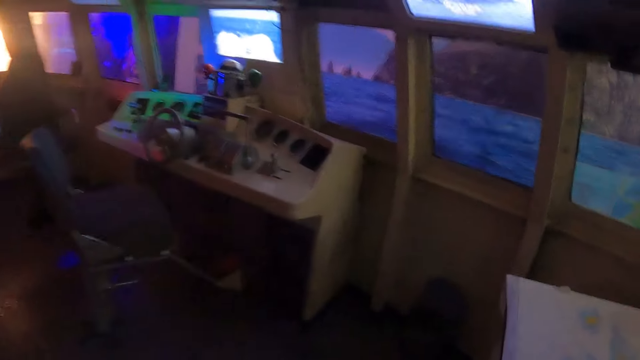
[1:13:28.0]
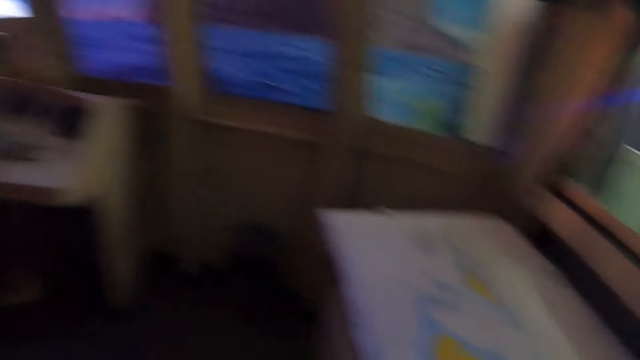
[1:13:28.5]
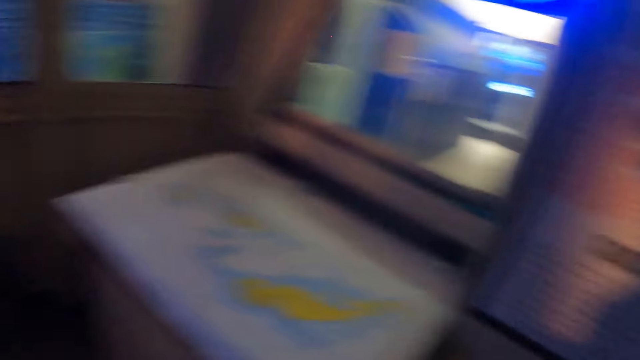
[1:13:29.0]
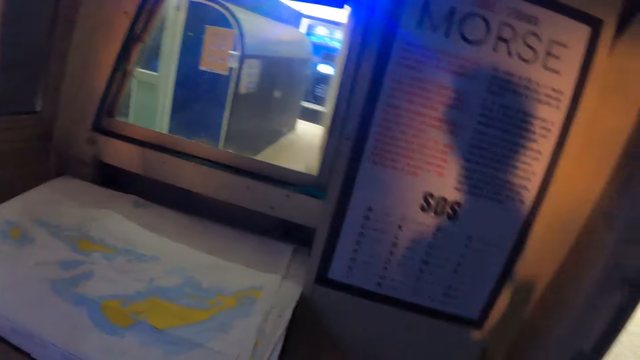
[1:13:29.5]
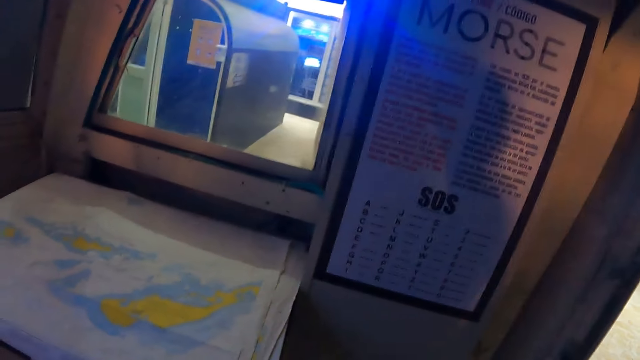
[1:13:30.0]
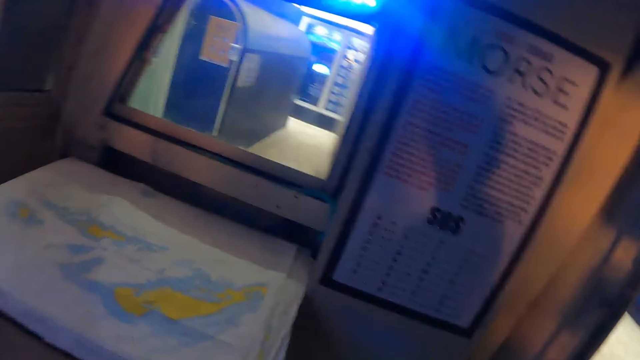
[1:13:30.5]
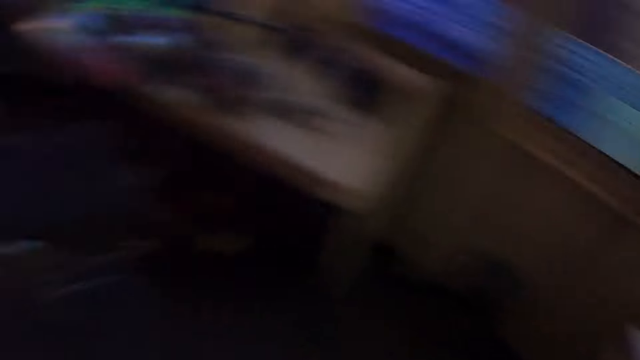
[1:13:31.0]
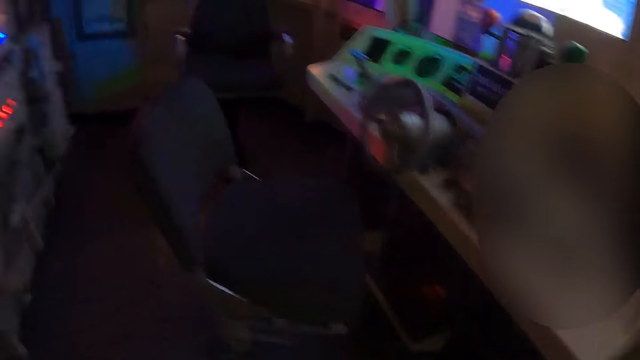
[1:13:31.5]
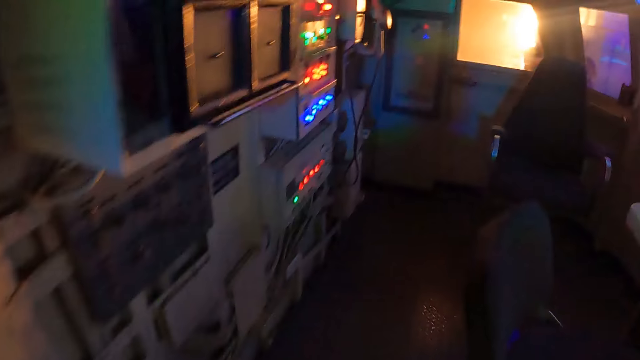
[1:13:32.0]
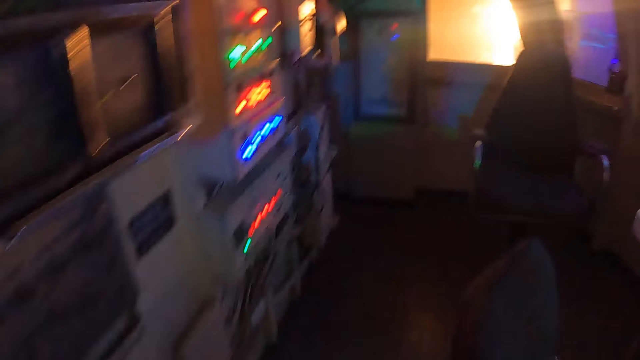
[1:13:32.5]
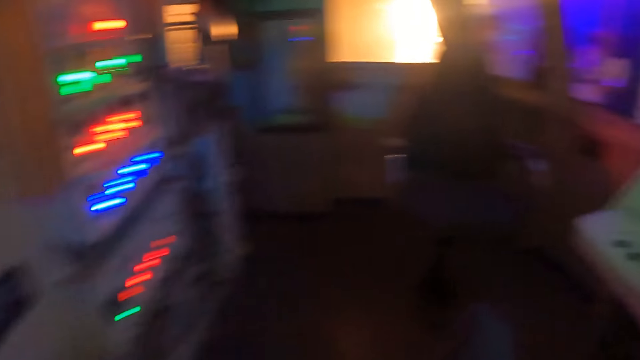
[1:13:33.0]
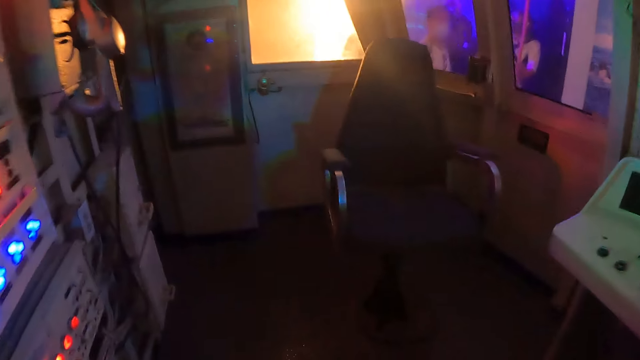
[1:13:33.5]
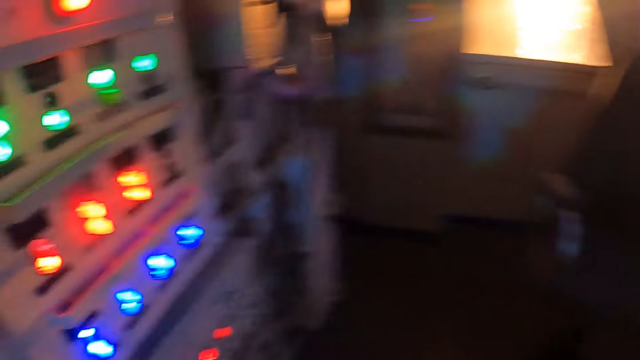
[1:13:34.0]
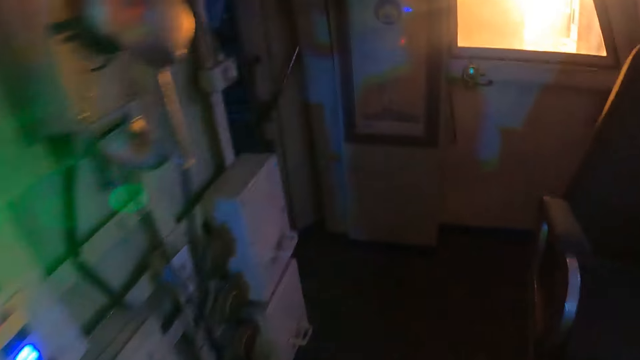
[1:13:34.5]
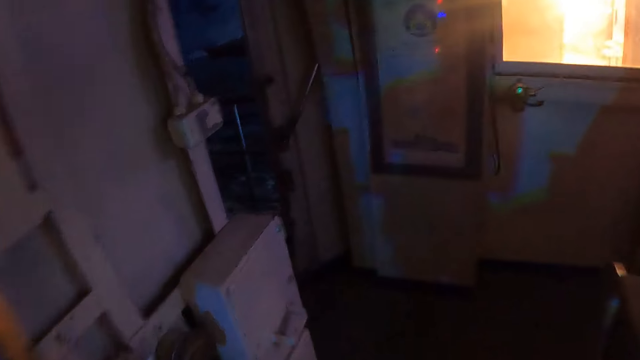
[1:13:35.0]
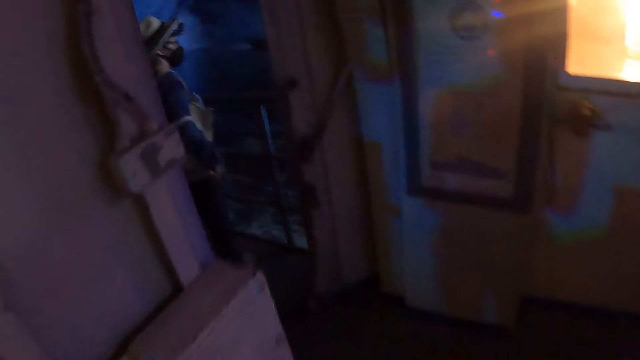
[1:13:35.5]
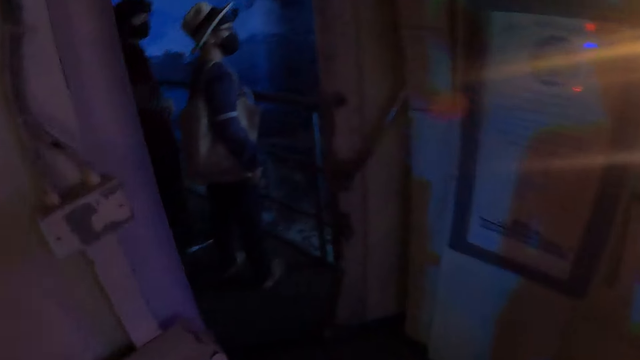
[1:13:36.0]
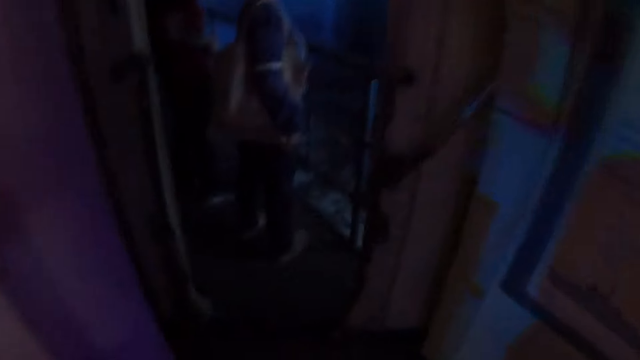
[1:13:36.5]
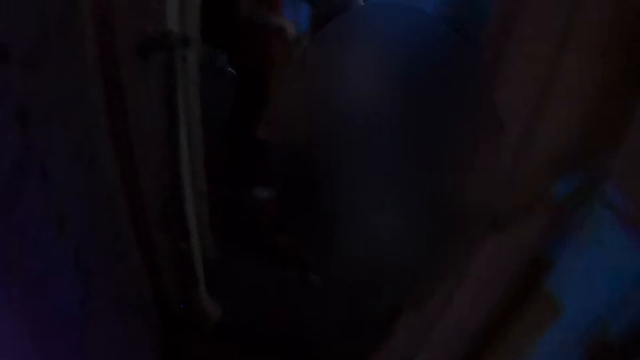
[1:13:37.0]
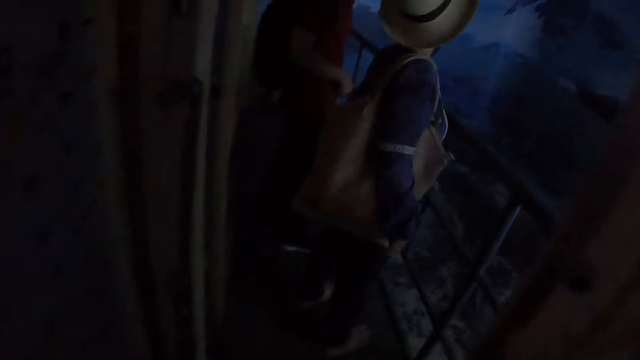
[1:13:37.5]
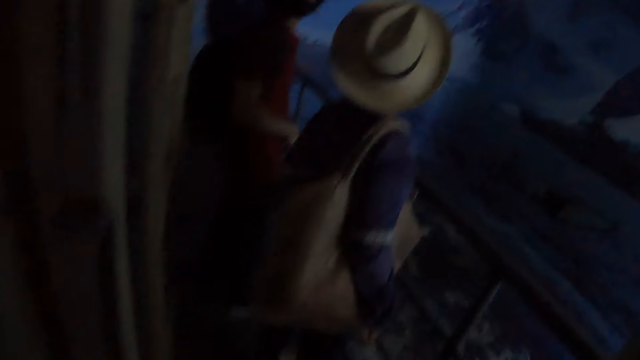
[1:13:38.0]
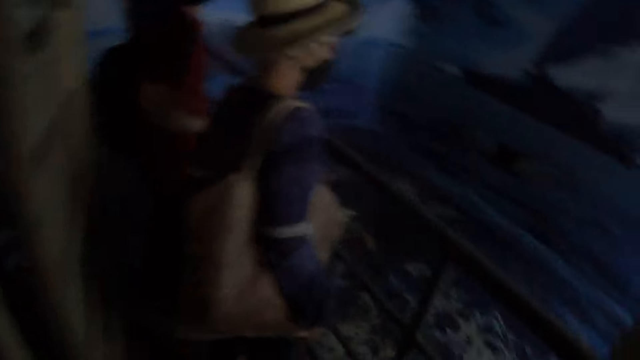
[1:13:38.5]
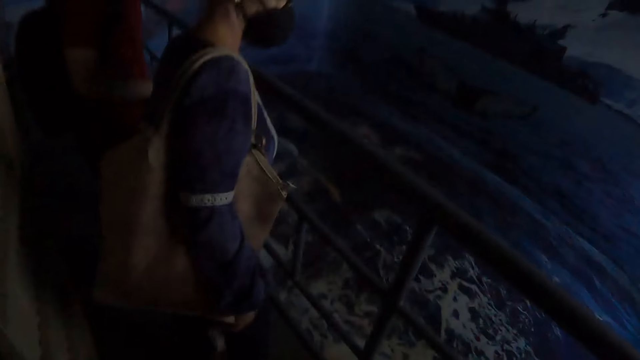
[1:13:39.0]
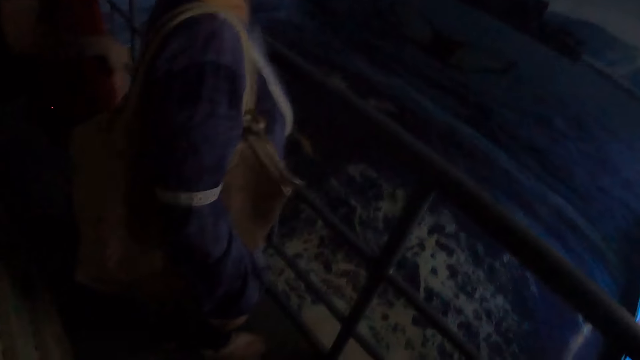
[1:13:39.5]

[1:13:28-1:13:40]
The camera wearer stares at the map. They walk in the ship and stare around.

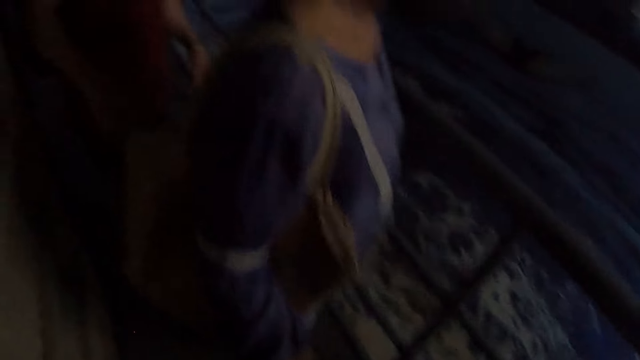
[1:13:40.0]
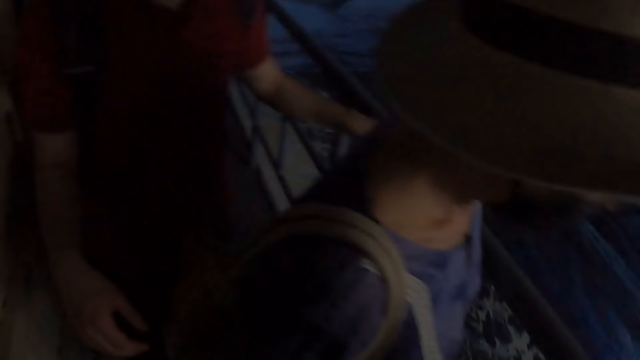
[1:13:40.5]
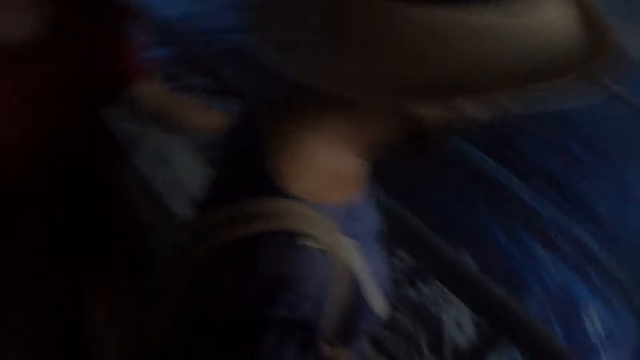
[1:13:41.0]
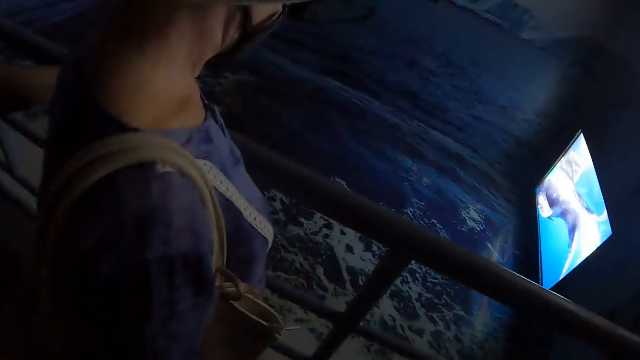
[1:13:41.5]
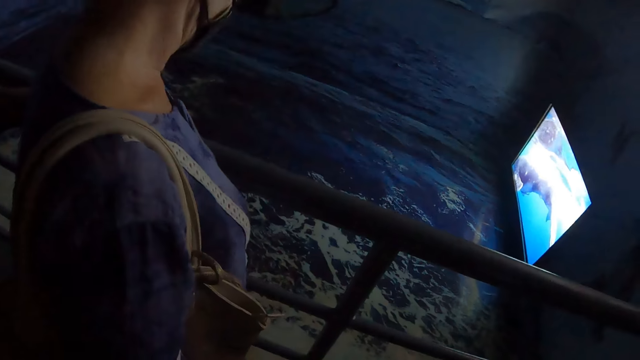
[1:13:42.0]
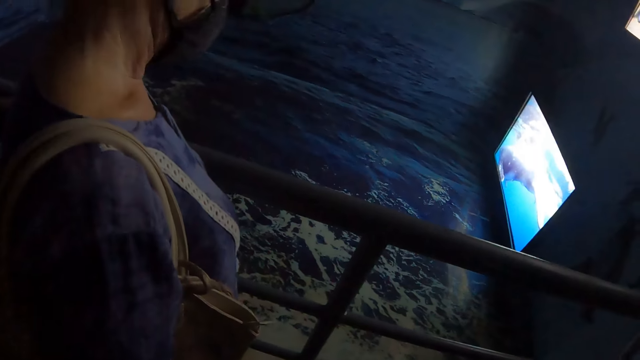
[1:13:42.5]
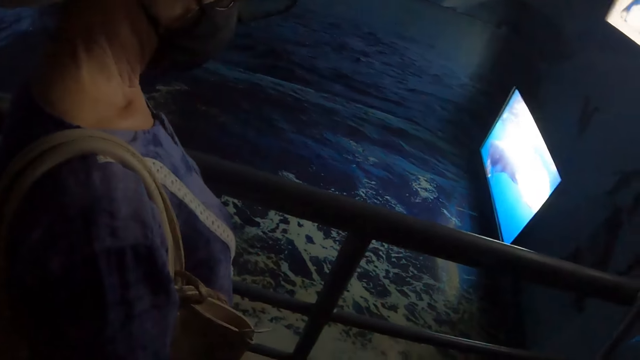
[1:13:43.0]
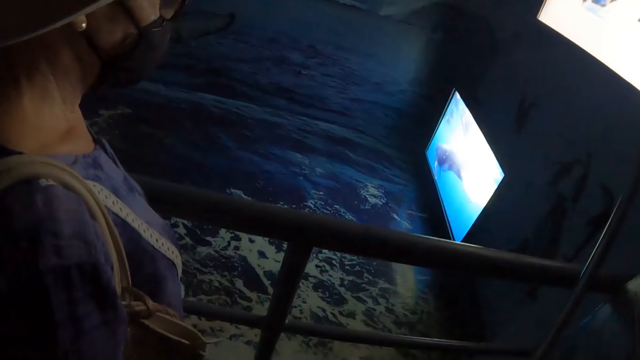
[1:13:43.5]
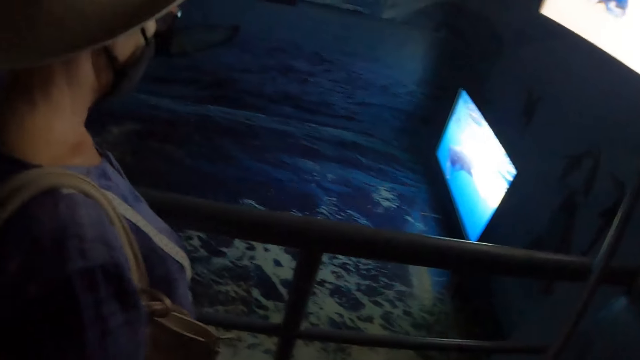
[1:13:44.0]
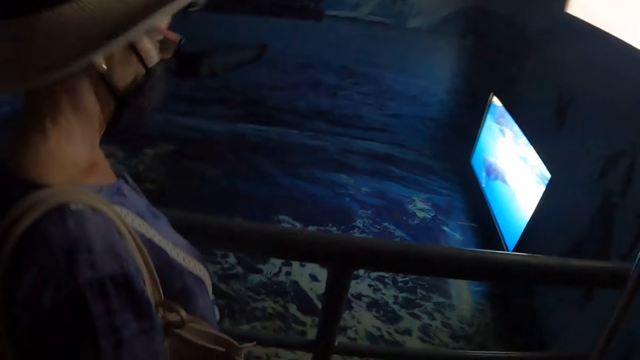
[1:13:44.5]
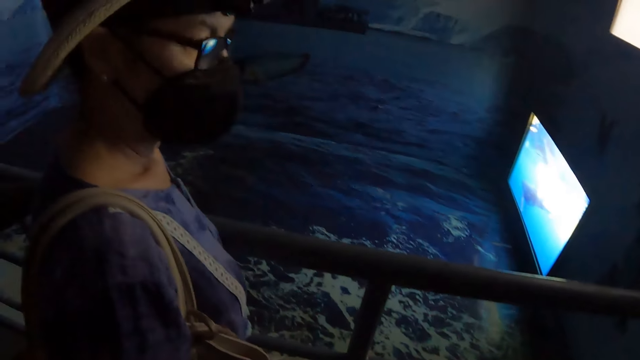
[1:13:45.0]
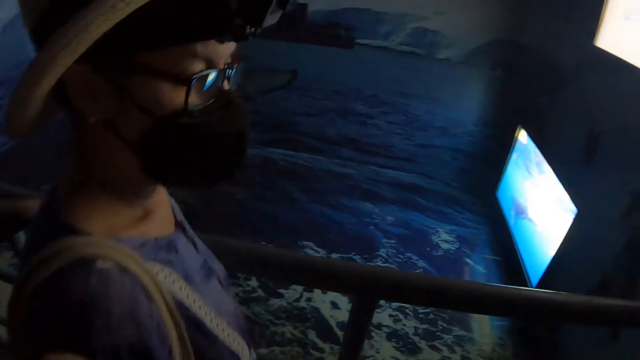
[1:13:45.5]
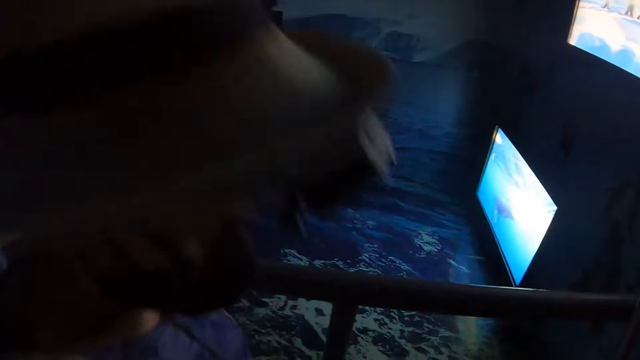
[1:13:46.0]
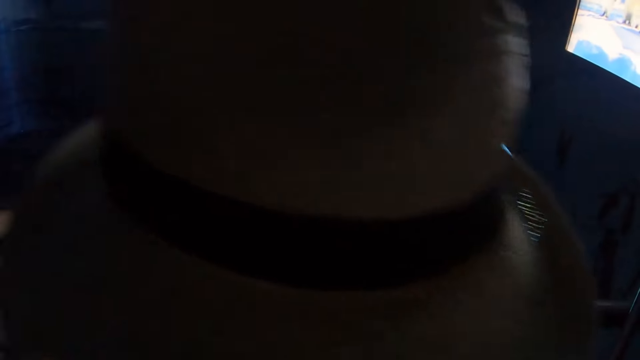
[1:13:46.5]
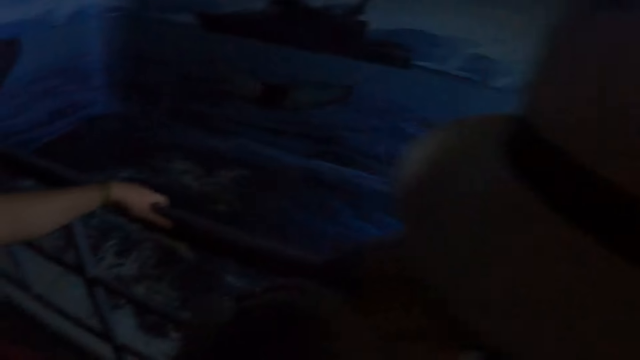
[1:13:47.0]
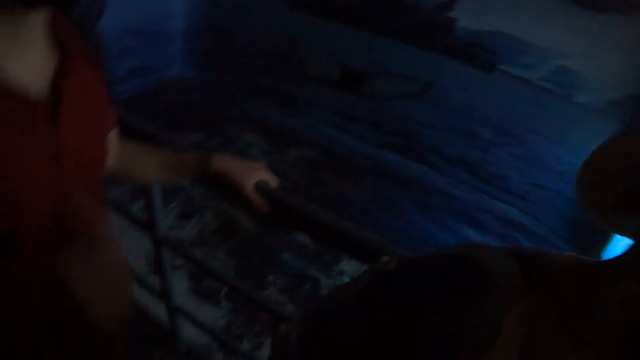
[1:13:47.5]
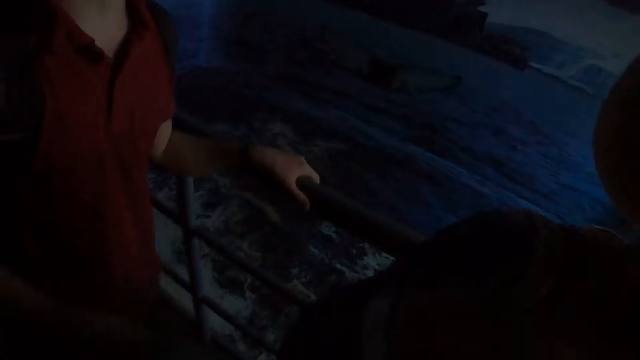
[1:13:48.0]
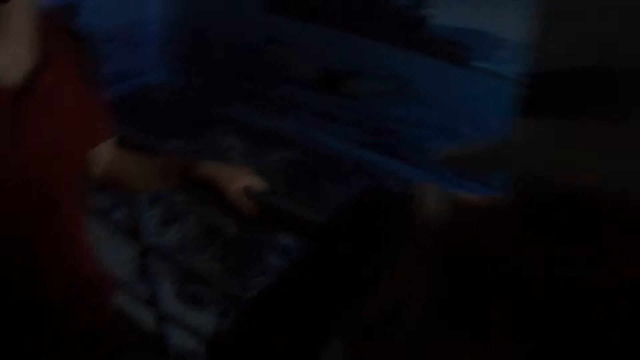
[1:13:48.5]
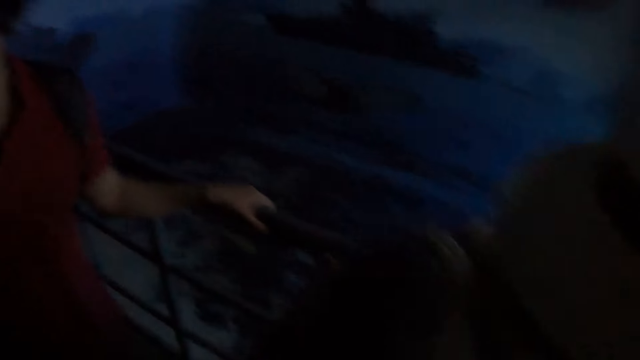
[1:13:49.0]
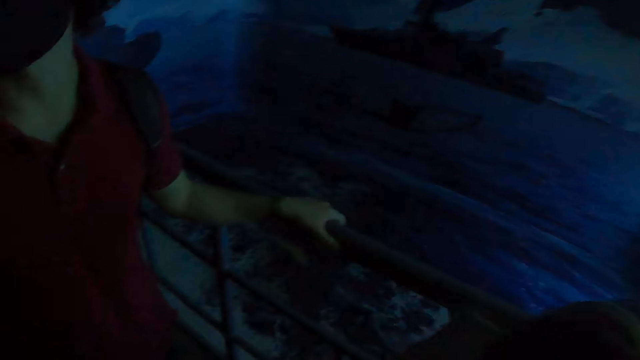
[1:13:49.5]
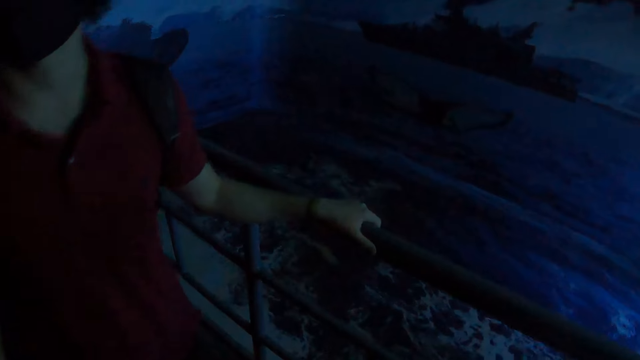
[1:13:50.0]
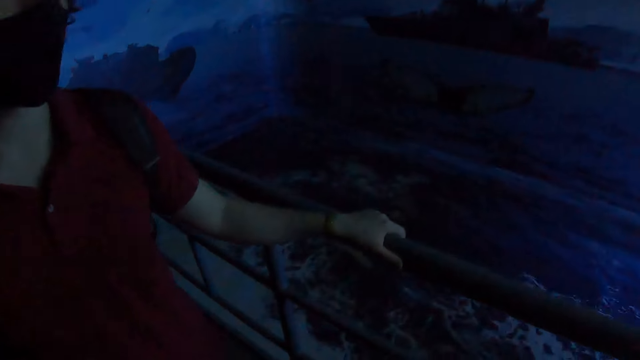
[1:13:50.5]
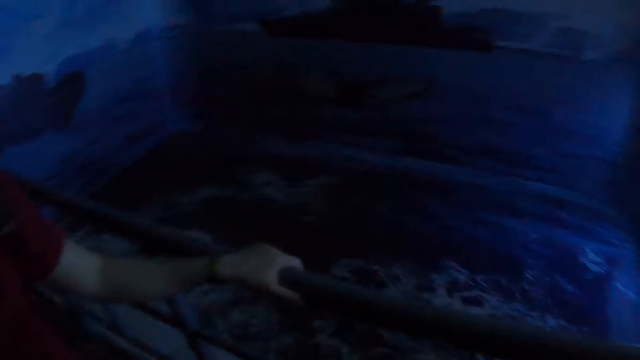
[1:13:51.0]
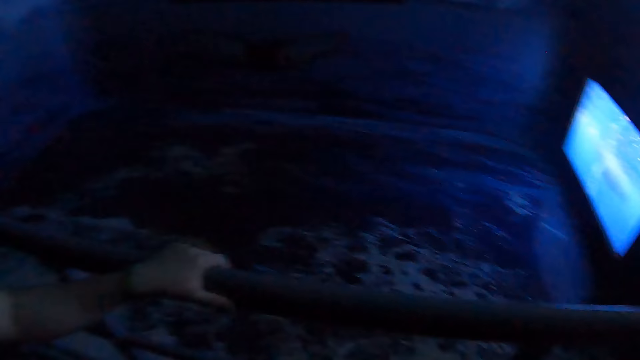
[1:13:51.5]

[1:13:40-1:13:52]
The camera wearer stares at the screen. They stare around.
